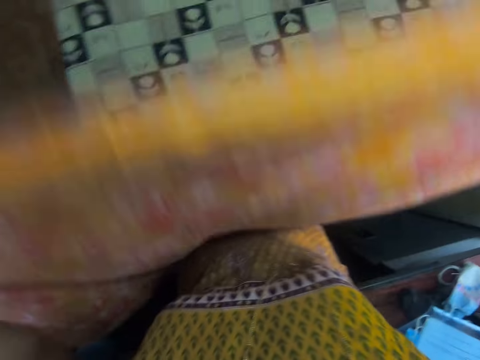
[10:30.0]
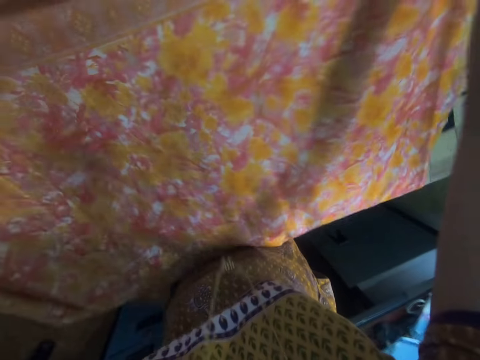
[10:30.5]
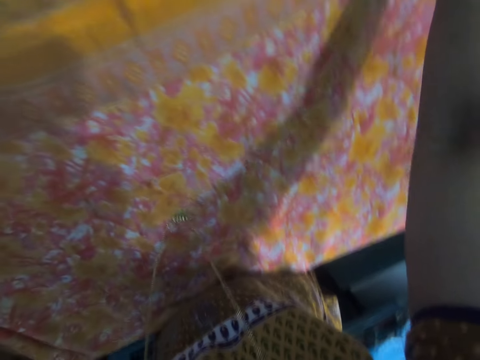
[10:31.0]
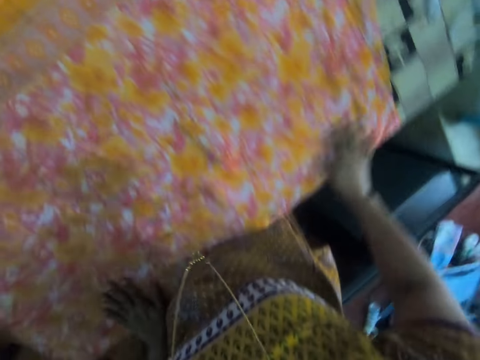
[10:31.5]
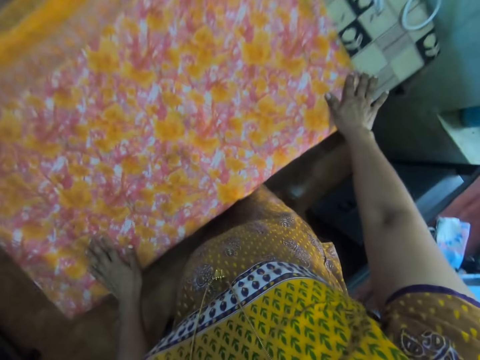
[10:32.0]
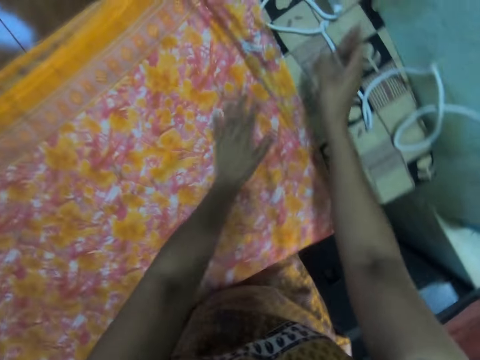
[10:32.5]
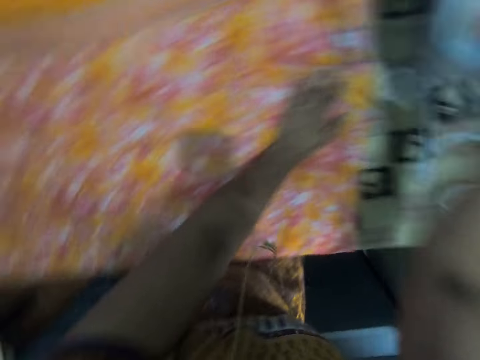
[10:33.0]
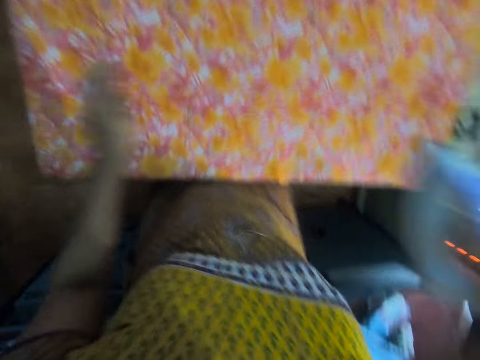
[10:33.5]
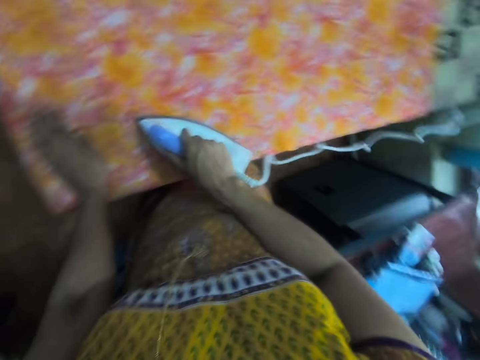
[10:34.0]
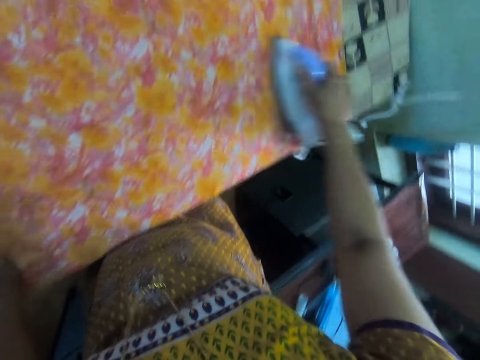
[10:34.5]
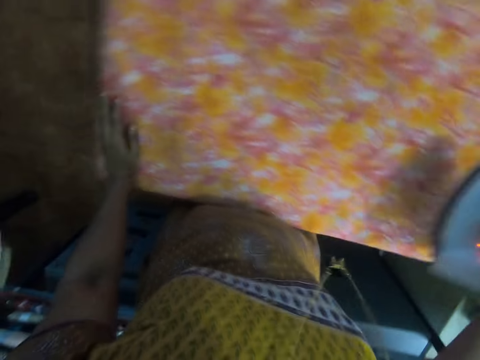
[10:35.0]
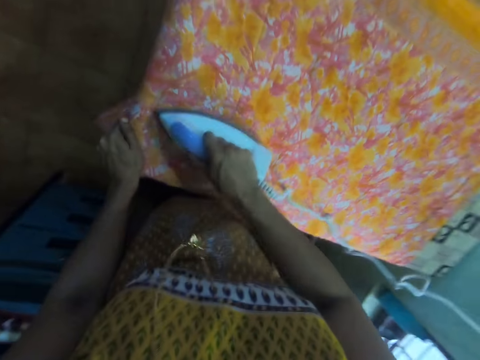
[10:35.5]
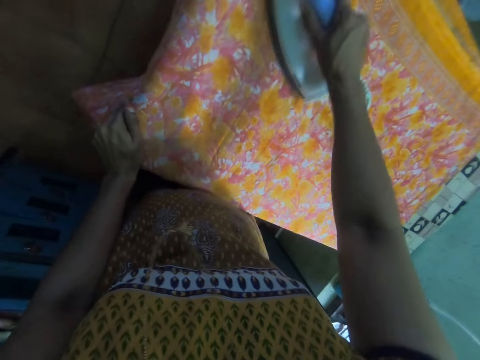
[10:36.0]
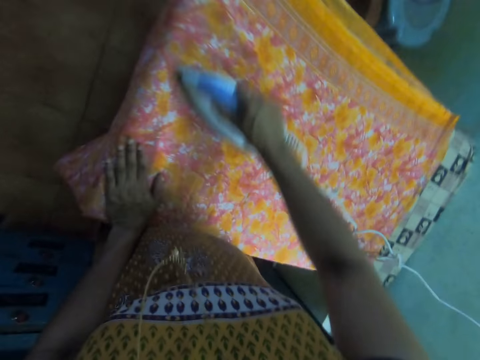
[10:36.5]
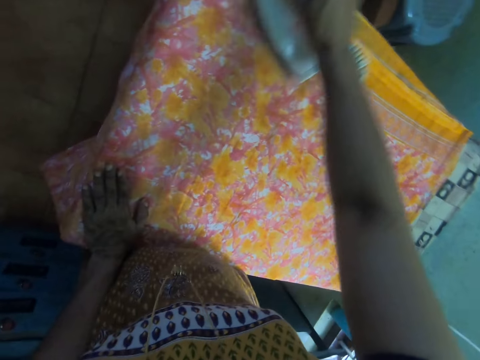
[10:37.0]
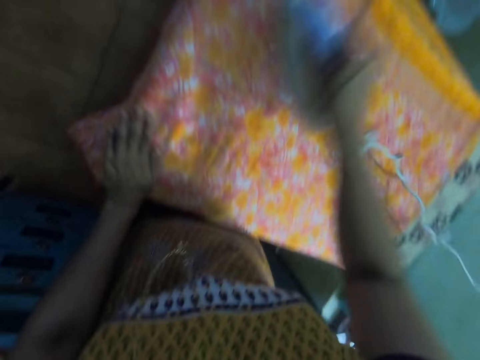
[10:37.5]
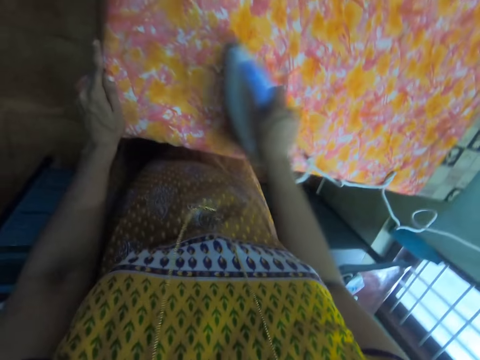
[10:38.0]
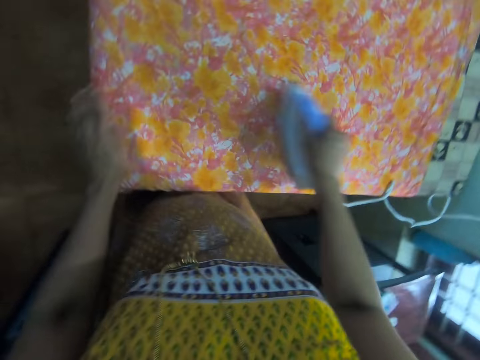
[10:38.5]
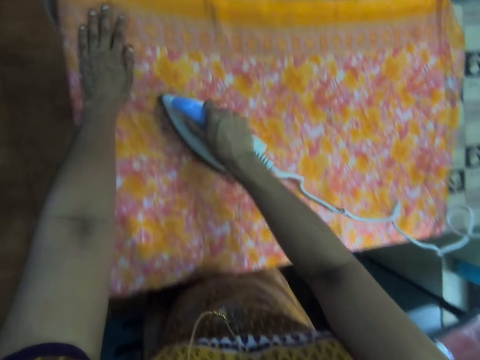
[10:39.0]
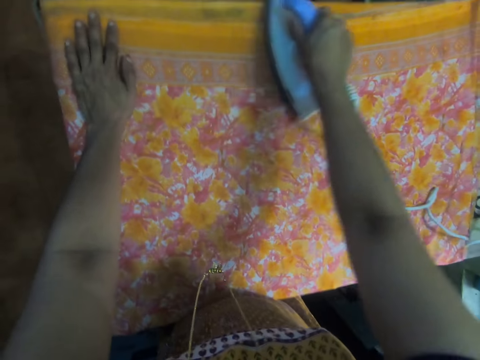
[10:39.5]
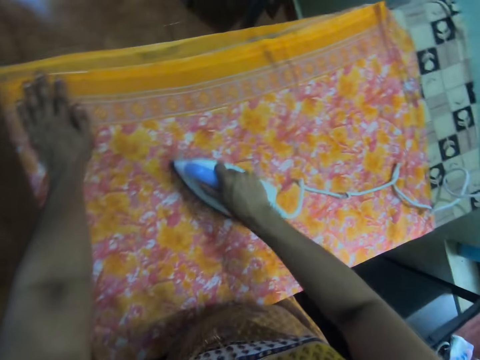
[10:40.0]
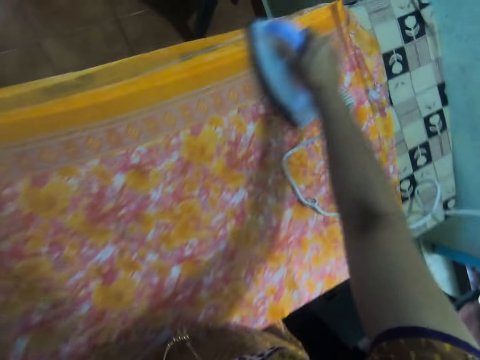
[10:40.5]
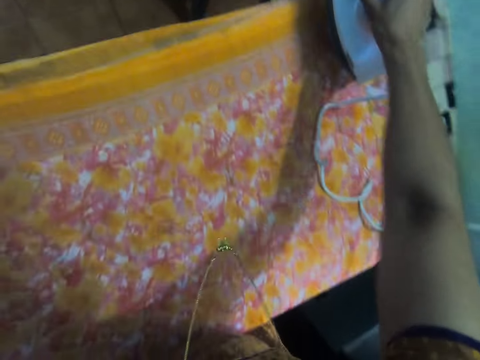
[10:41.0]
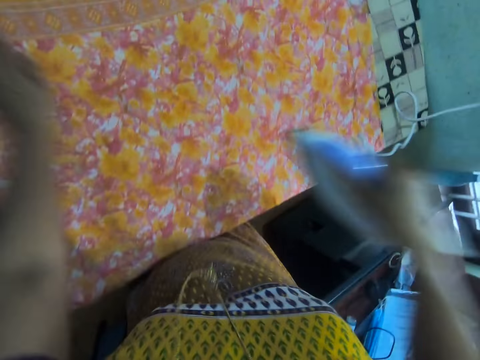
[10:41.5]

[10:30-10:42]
The camera wearer spreads a fabric on an iron table. They turn the cloth. They pick the iron box on the iron table with the right hand and iron the fabric on the iron table with the iron box.

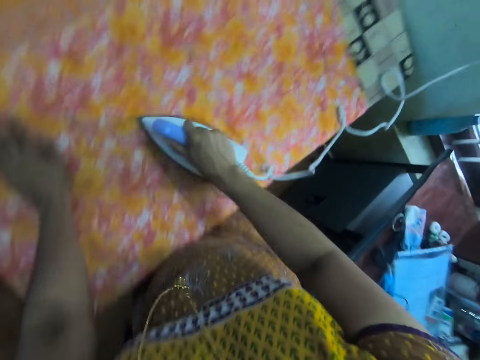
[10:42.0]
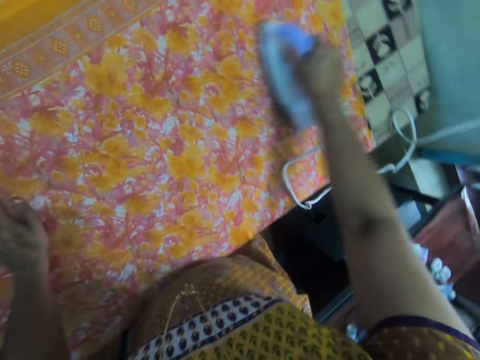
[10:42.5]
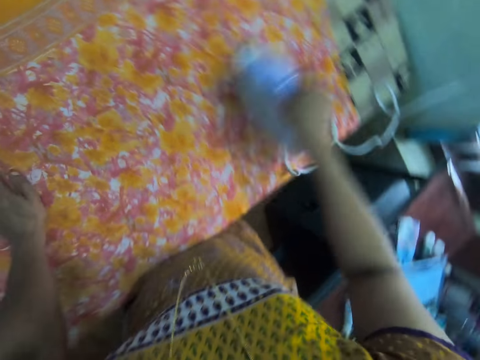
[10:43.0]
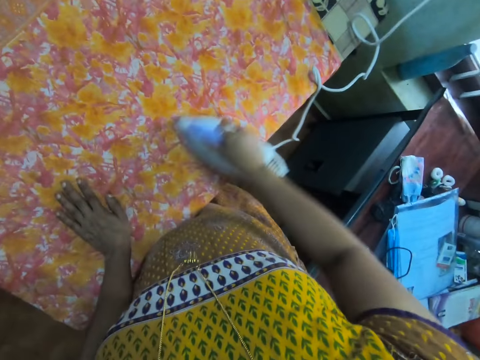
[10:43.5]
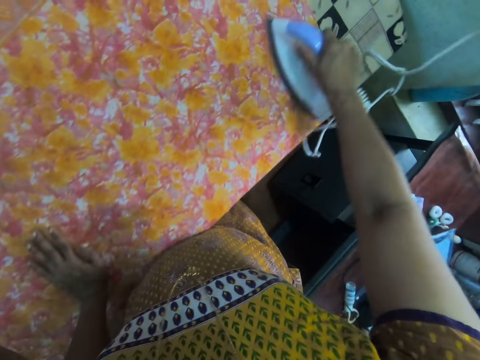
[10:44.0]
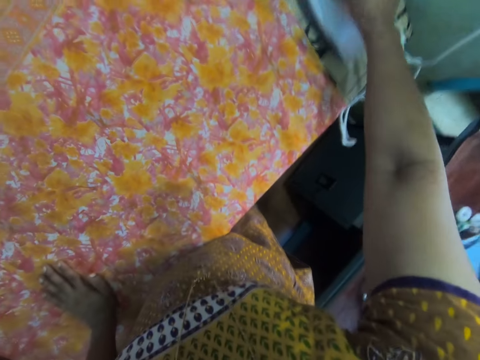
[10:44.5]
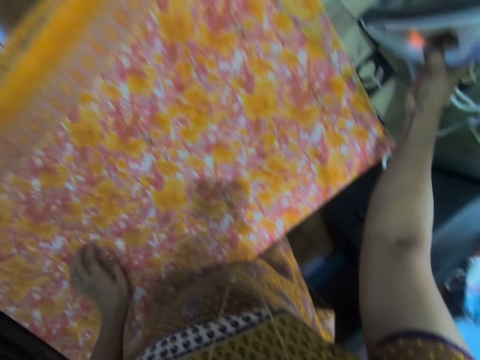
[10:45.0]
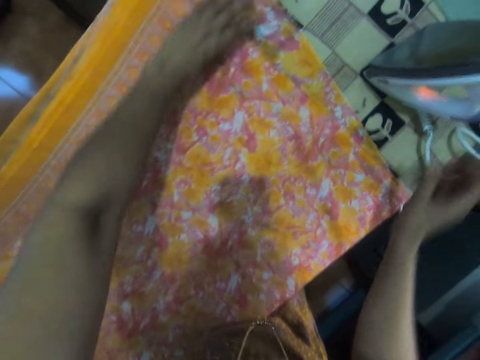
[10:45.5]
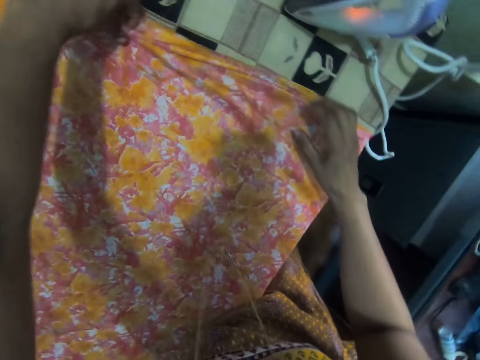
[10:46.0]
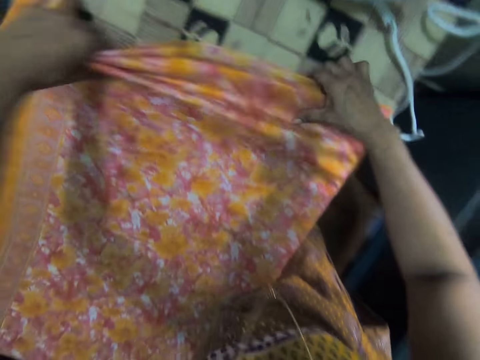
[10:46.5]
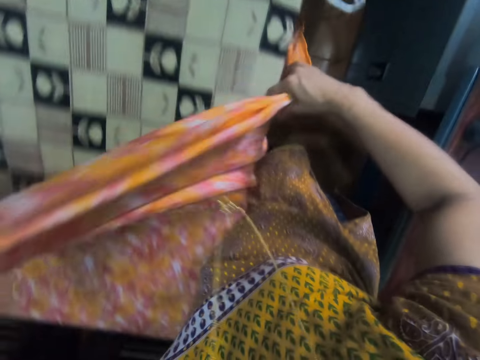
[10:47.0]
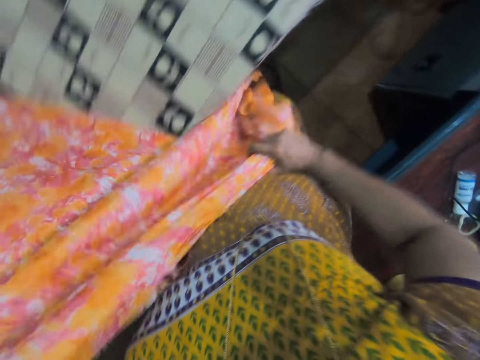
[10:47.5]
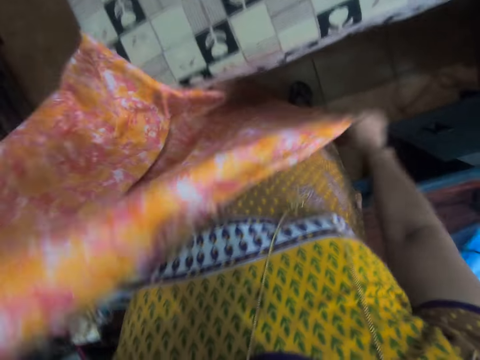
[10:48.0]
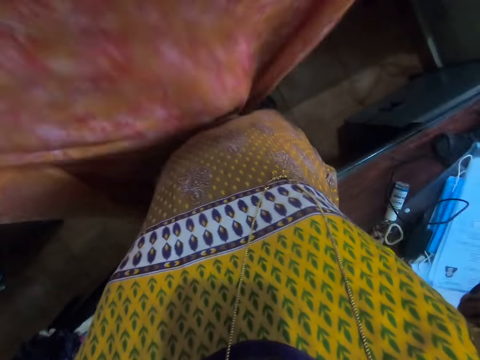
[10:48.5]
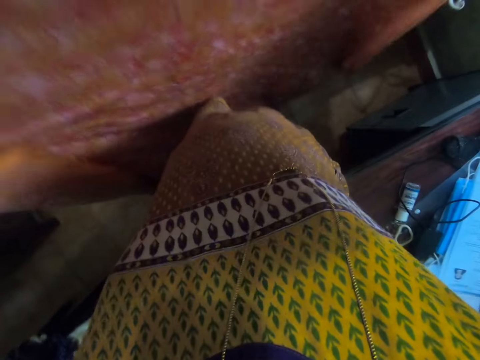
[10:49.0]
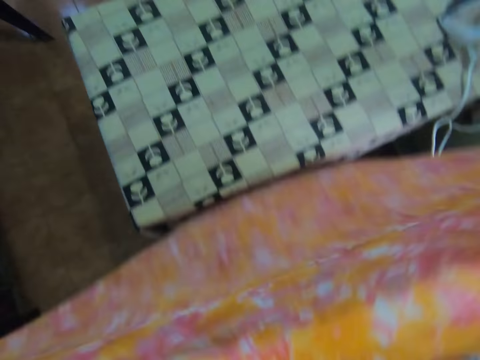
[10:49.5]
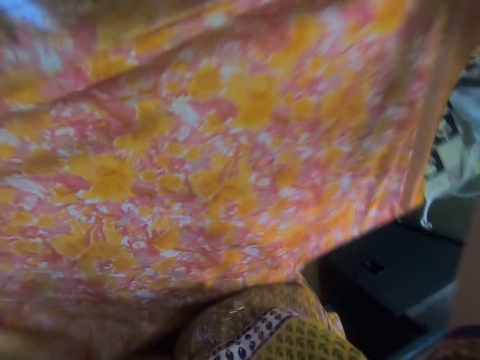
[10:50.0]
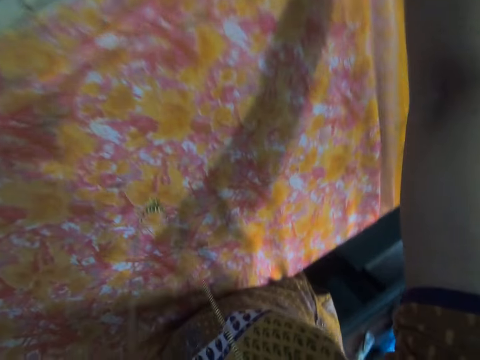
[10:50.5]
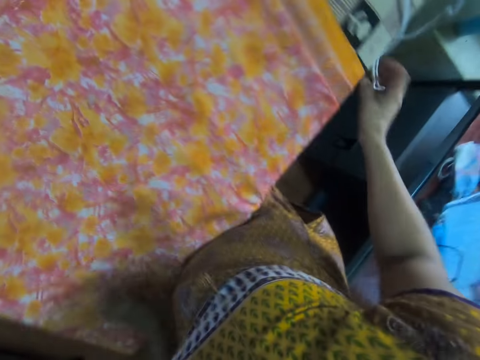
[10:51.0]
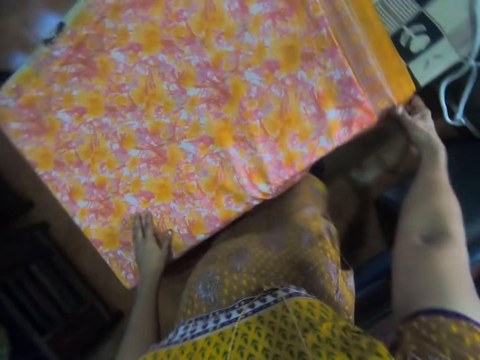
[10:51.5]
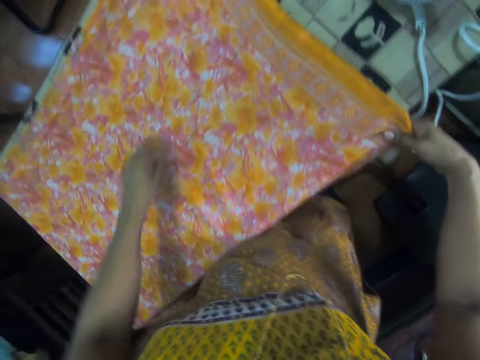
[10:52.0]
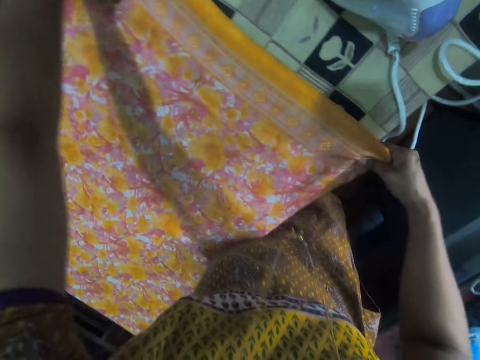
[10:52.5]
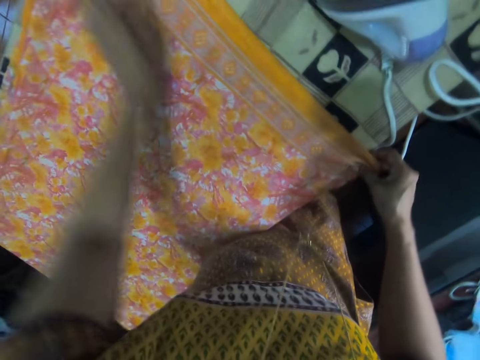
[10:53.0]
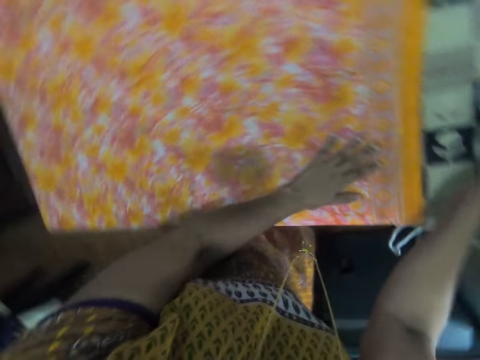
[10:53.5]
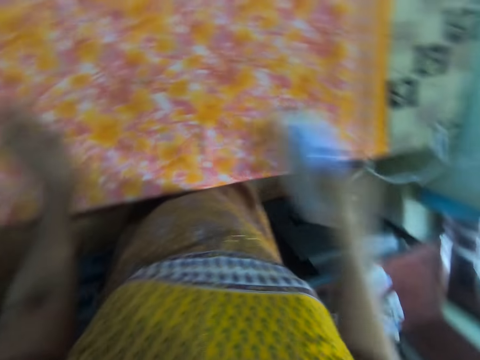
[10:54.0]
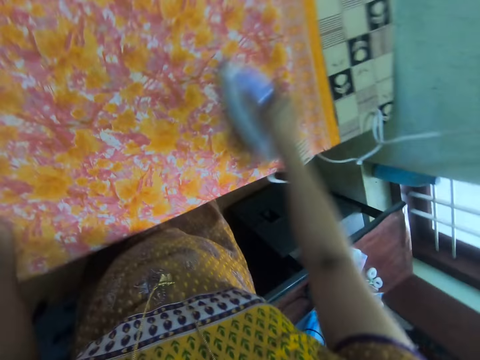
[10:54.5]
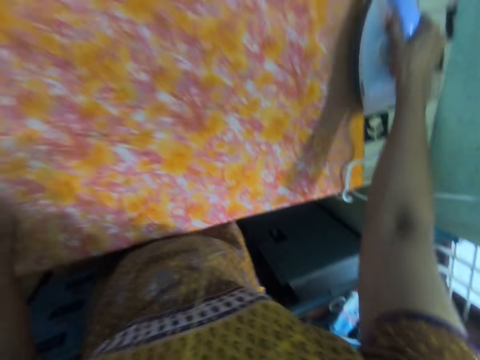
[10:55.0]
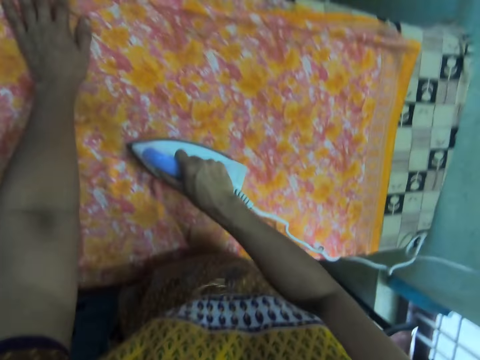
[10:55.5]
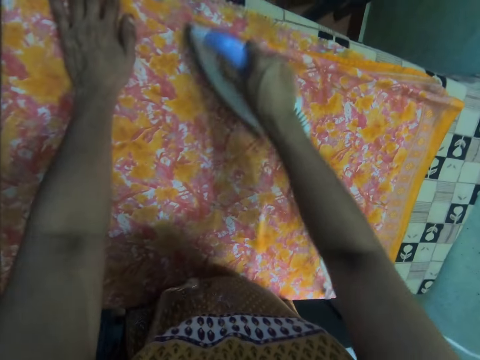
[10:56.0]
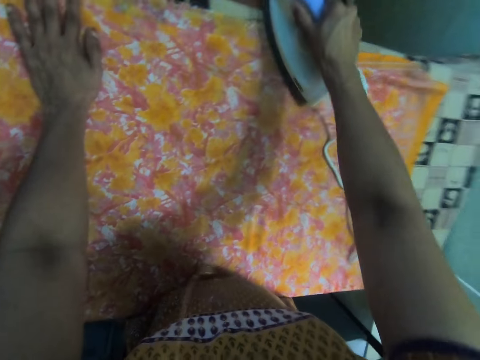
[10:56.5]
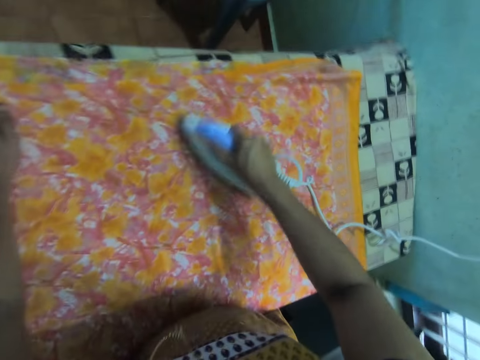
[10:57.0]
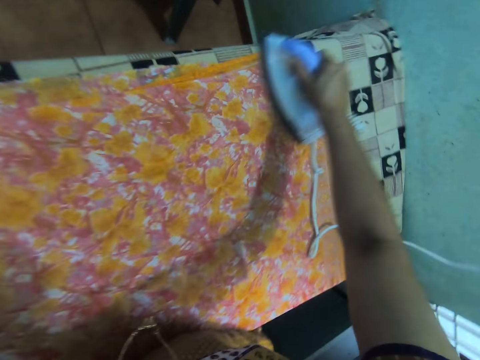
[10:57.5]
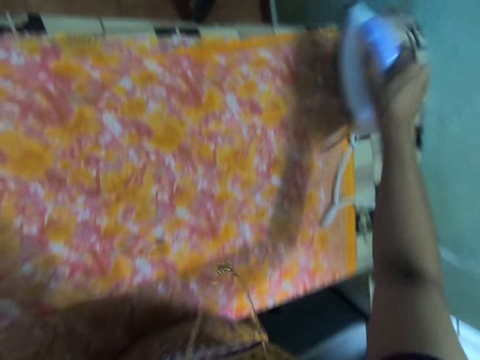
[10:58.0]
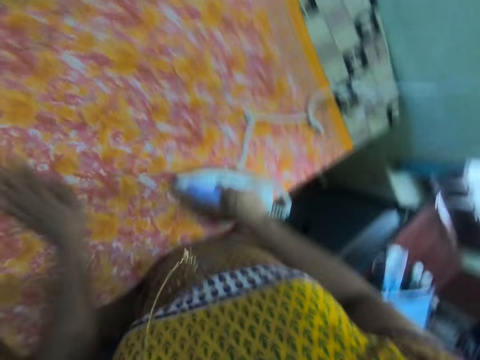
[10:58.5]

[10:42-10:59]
The camera wearer irons the cloth with the electric iron box. They place the iron box on an iron table with the right hand. They pick a fabric from the iron table. They spread the fabric on the iron table. They adjust the fabric on the iron table. They pick the iron box on the iron table with the right hand and iron the fabric on the iron table with the iron box.
